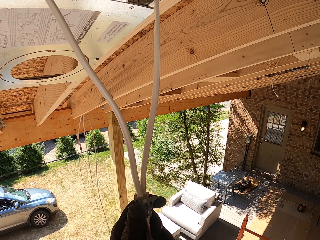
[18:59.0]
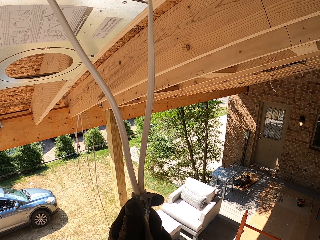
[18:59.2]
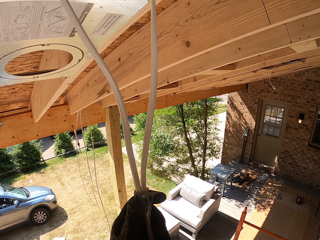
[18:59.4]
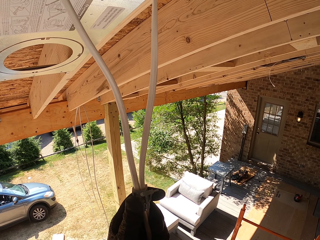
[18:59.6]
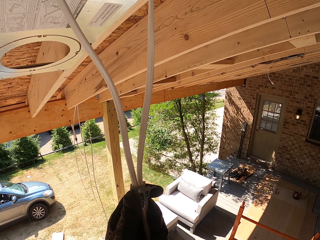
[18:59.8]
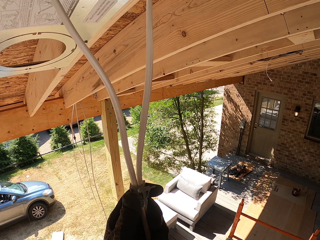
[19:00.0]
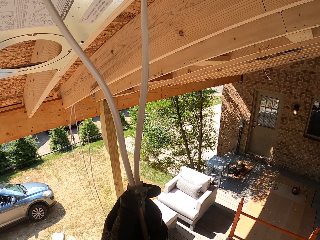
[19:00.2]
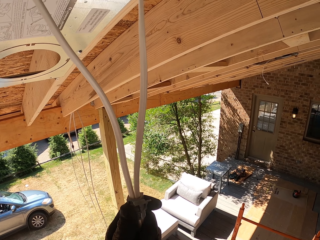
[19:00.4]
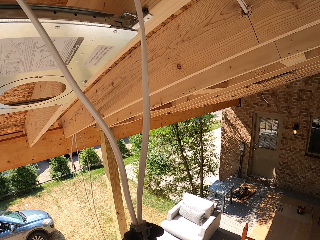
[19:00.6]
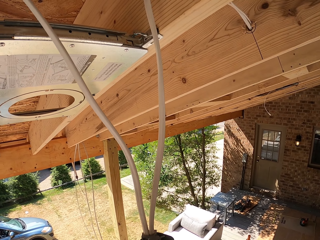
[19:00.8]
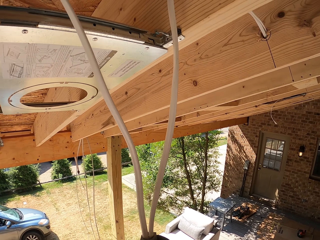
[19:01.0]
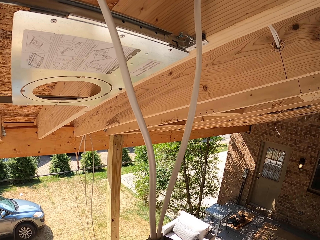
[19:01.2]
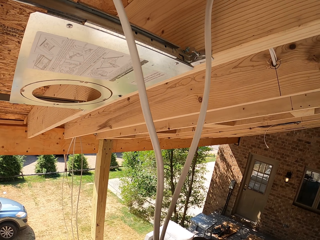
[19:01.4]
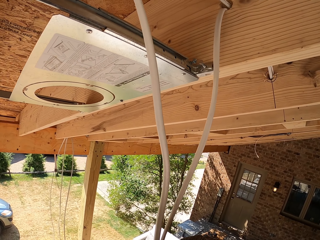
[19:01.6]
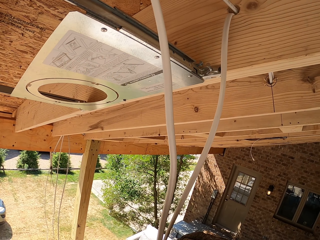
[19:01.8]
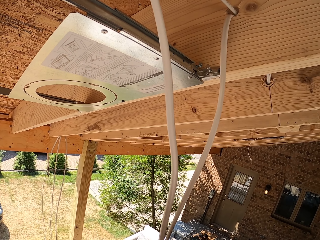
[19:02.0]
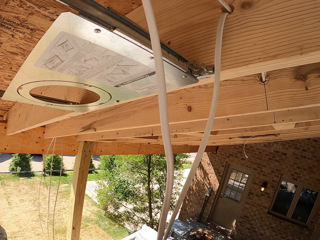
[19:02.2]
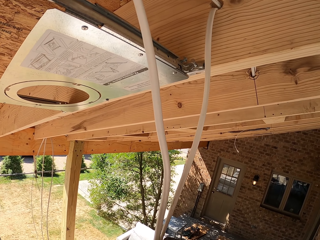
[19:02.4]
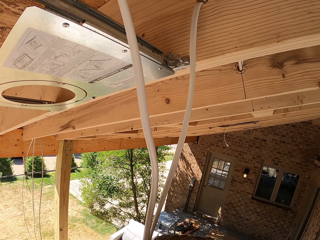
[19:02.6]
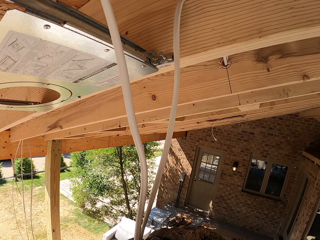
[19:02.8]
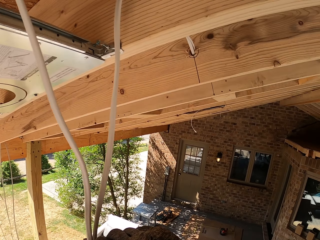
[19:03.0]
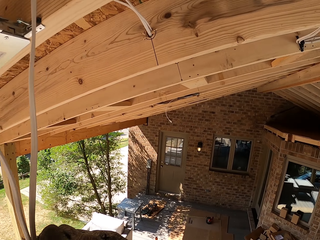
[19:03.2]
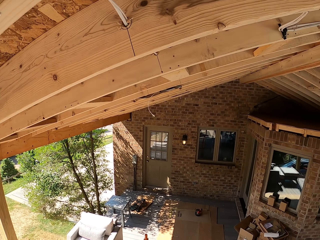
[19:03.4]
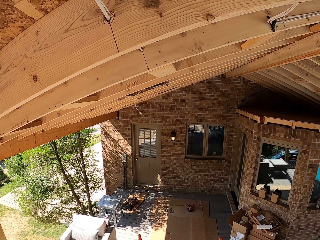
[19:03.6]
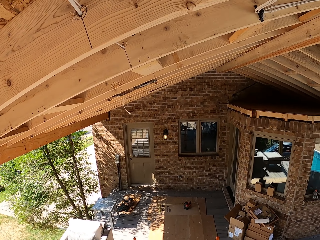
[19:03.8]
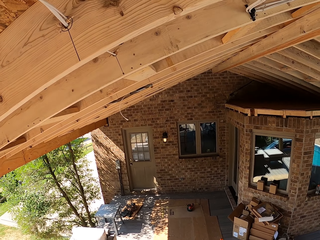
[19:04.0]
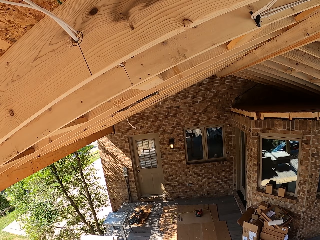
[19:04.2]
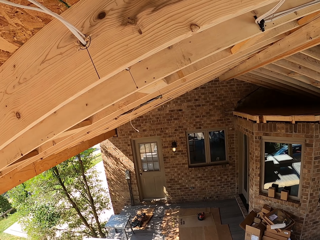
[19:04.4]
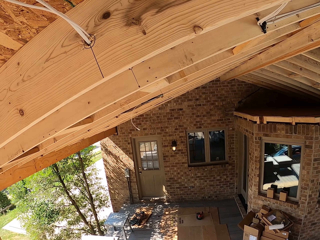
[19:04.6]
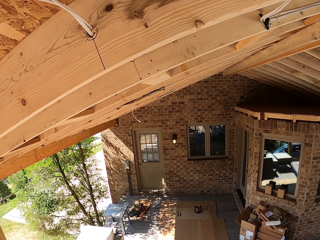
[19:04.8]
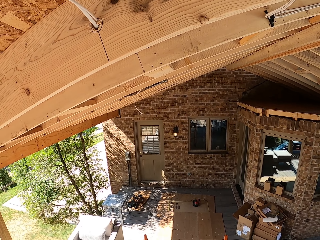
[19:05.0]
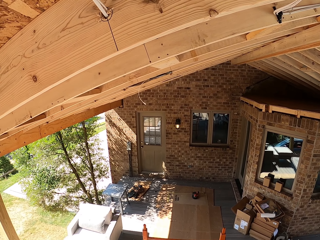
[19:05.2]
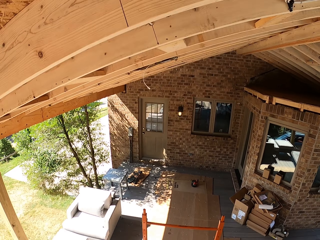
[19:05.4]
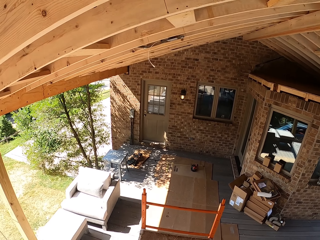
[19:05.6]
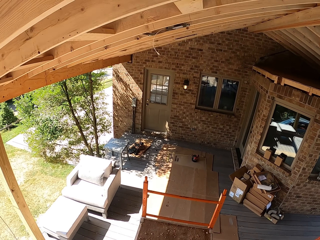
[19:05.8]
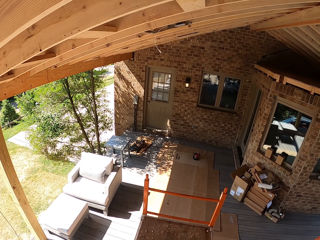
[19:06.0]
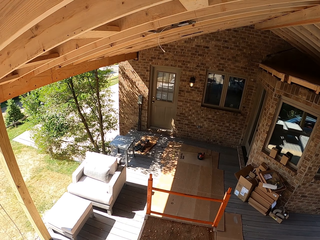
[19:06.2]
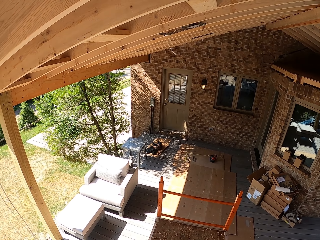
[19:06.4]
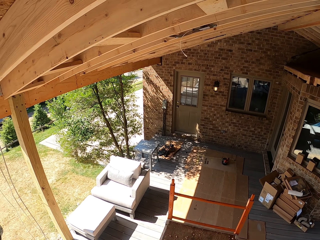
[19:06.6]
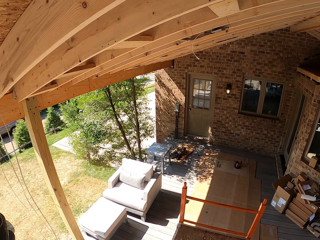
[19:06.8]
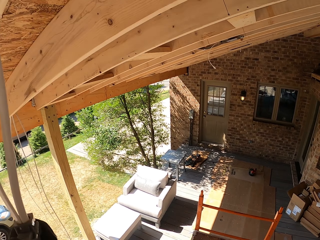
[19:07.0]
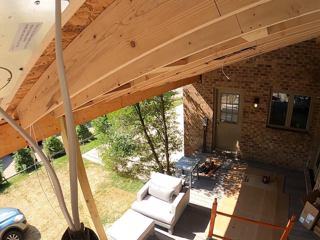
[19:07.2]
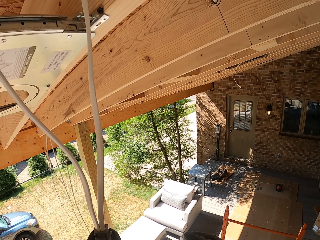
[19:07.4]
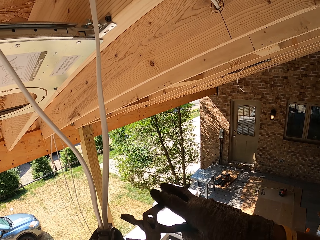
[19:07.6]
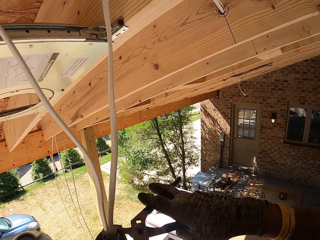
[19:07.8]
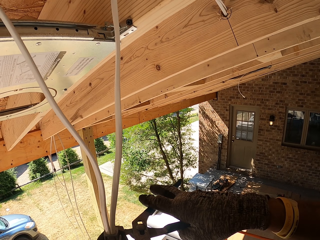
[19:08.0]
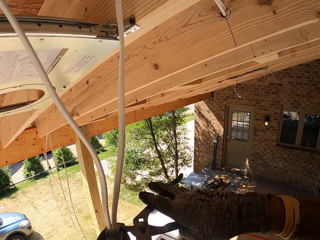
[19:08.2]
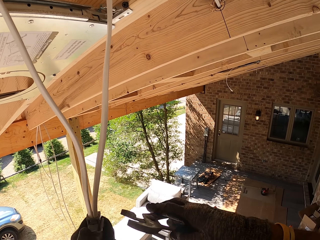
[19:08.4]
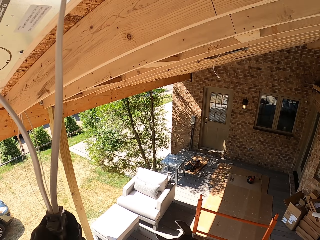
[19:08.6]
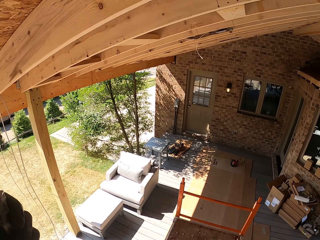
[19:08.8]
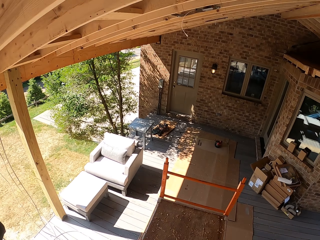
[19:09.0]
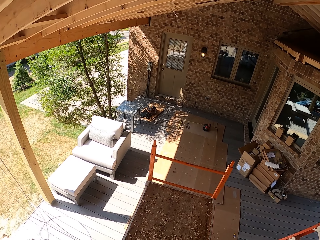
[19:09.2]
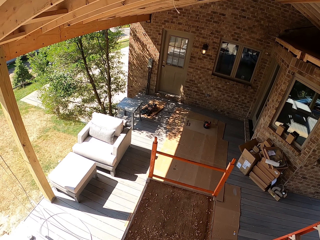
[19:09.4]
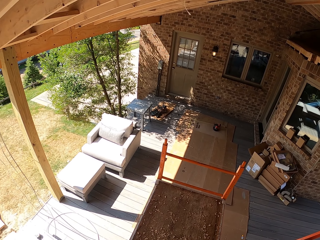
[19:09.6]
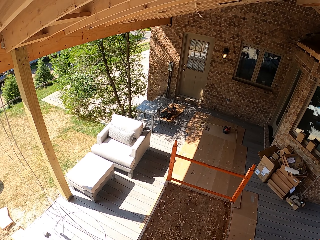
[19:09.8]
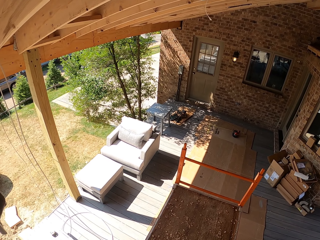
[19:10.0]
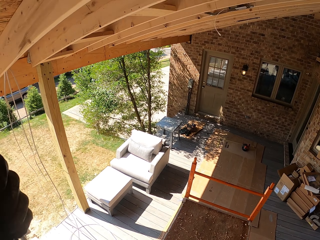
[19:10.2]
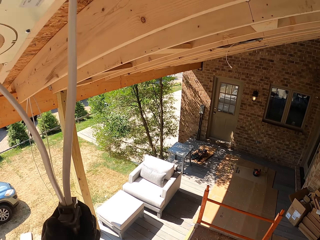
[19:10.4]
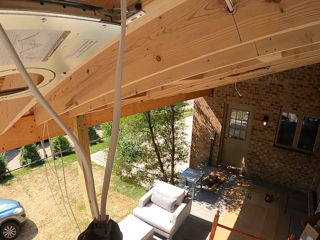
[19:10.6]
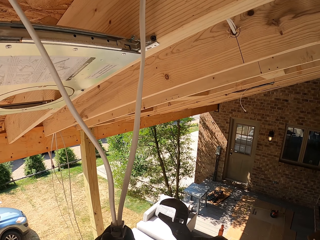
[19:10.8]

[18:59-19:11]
The camera wearer puts the cable holder in the cables. They look down. They tighten the plug with the pliers.

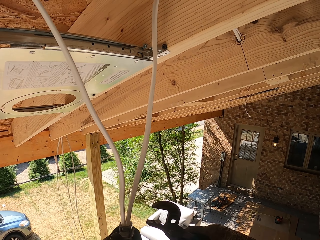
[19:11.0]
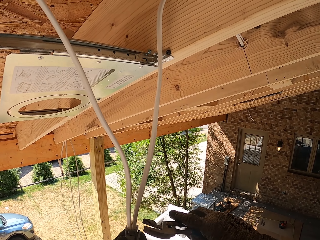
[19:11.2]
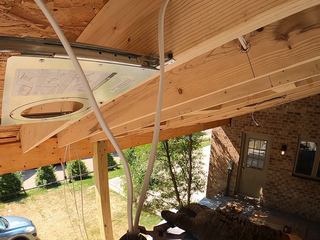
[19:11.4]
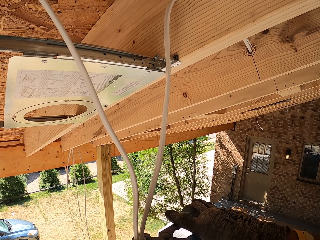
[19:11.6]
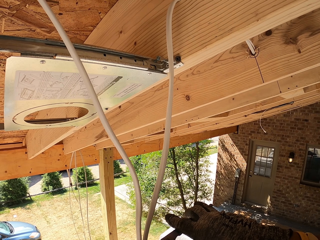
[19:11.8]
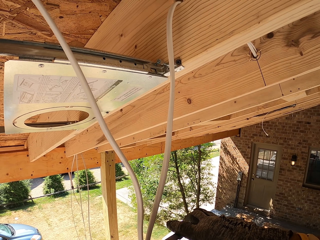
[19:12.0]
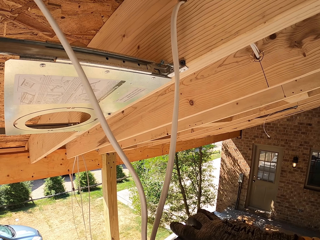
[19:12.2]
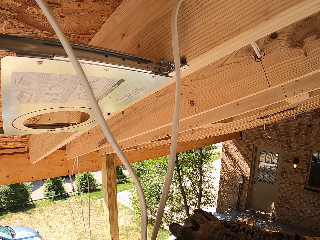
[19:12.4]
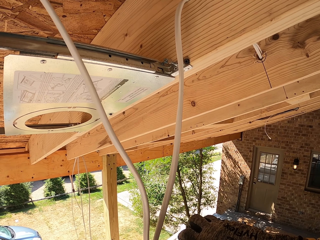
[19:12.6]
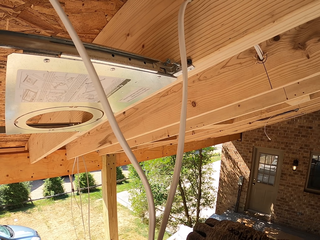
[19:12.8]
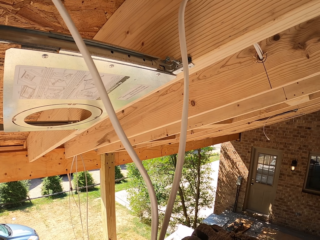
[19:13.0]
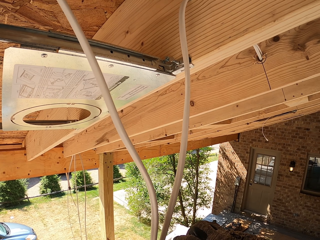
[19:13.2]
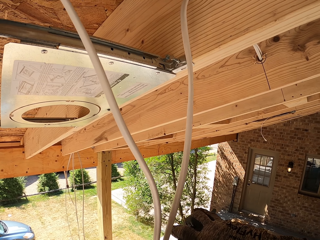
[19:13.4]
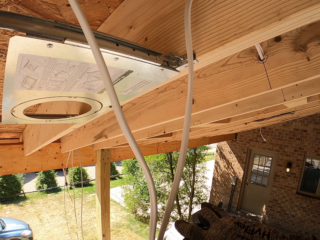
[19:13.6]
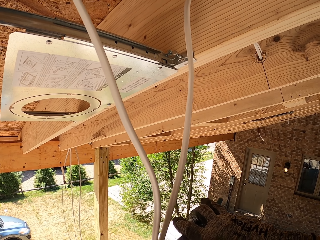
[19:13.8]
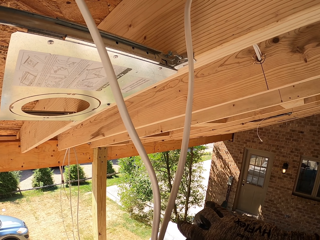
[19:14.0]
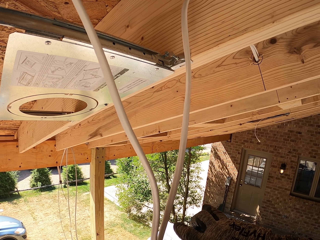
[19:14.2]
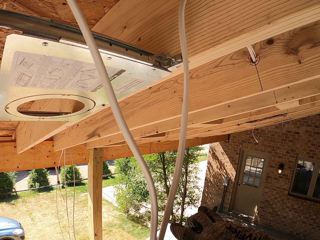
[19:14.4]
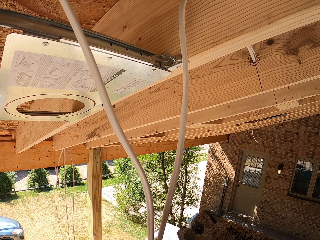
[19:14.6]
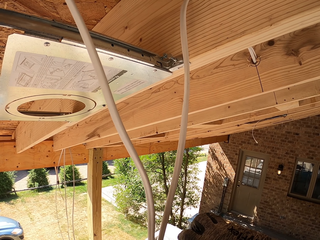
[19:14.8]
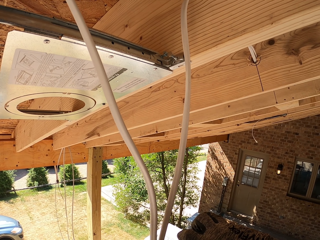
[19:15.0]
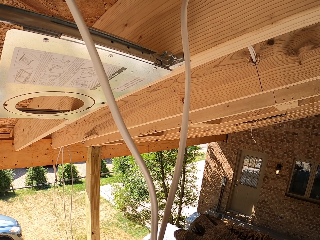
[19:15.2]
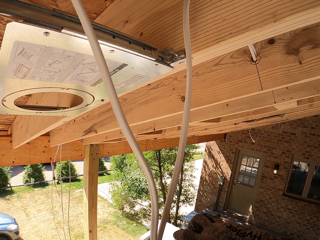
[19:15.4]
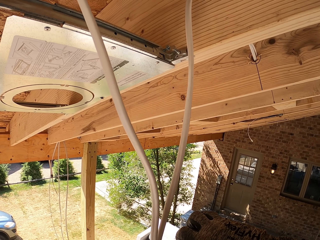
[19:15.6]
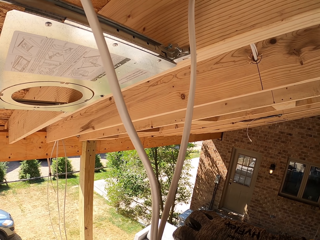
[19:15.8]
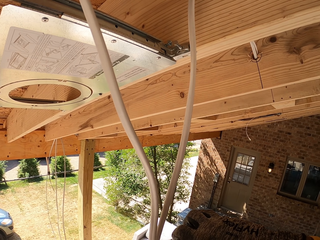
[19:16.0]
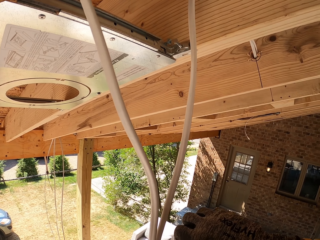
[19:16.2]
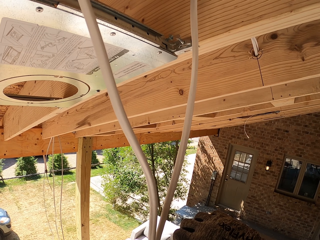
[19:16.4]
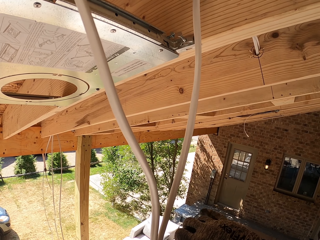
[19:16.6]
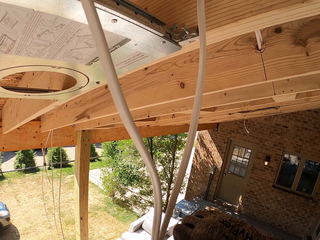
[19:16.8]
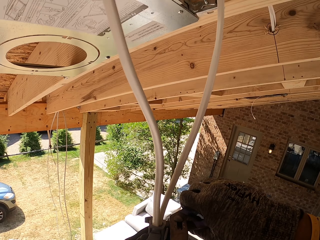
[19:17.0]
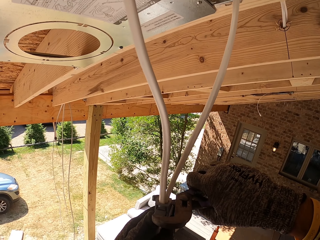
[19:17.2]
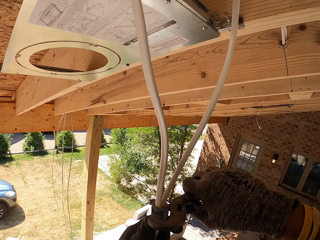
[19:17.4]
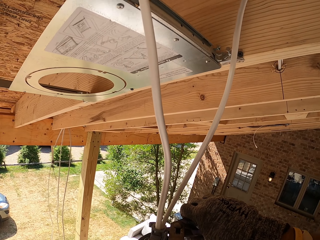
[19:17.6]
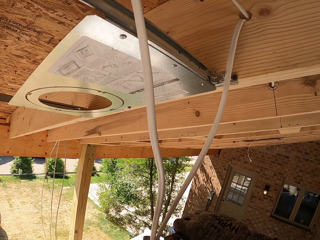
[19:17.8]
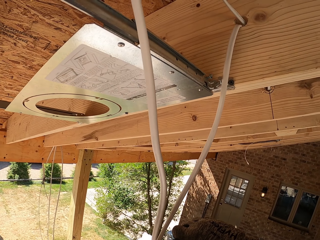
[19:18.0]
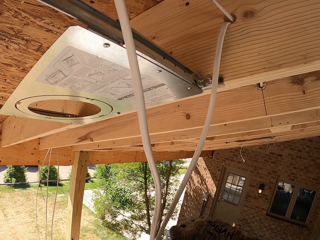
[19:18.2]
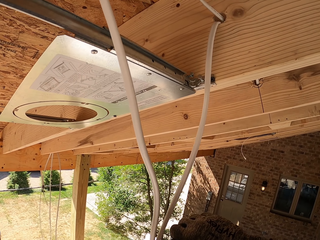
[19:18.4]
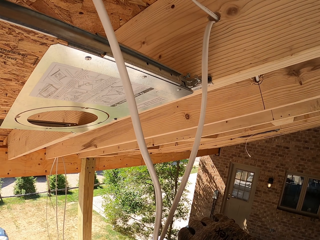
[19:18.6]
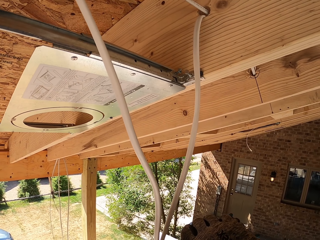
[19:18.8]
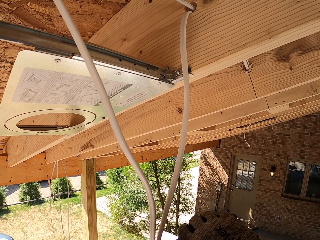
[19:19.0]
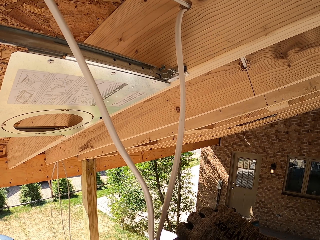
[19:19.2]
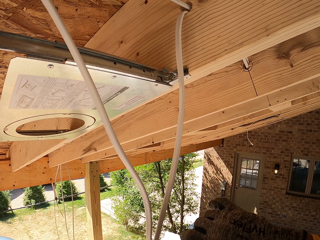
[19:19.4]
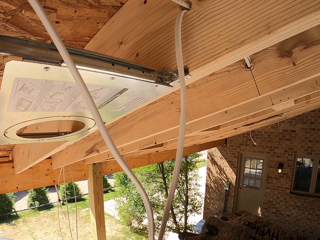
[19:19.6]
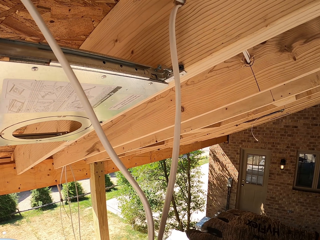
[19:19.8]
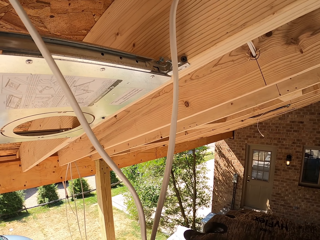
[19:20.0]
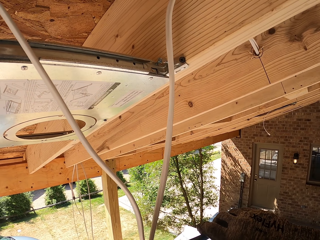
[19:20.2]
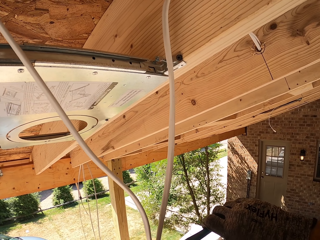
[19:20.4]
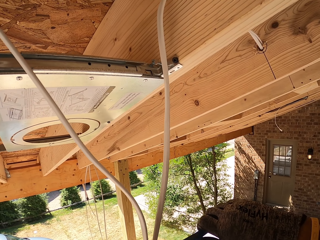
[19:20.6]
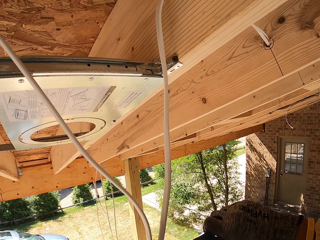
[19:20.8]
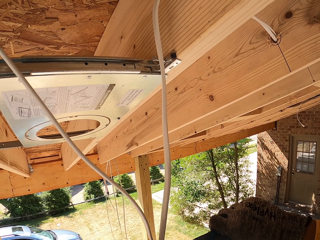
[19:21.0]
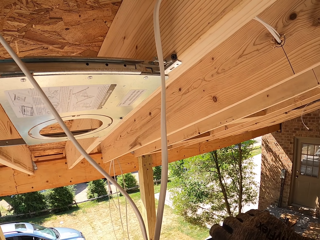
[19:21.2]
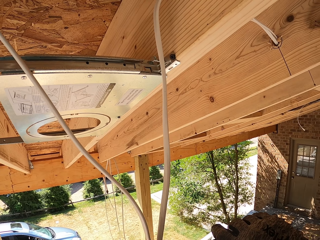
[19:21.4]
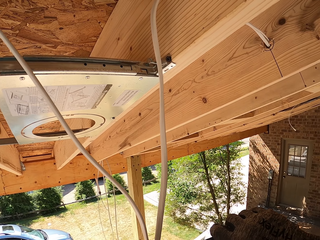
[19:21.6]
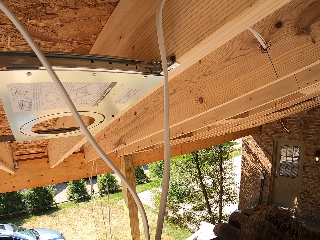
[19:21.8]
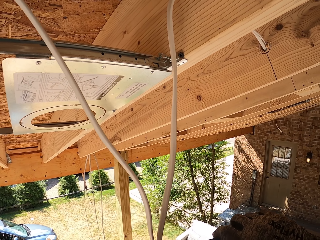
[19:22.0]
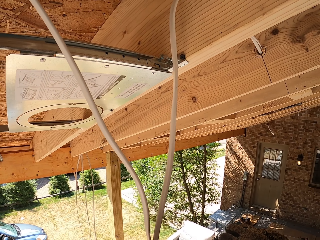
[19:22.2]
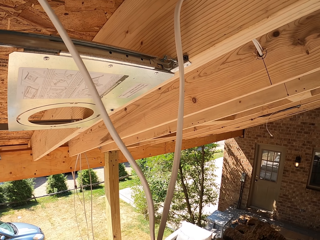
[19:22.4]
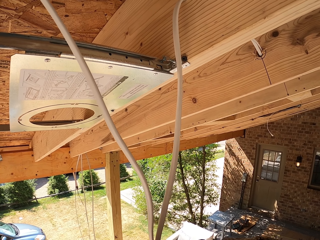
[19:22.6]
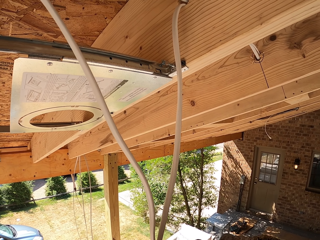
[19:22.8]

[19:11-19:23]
The camera wearer tightens the cable.
